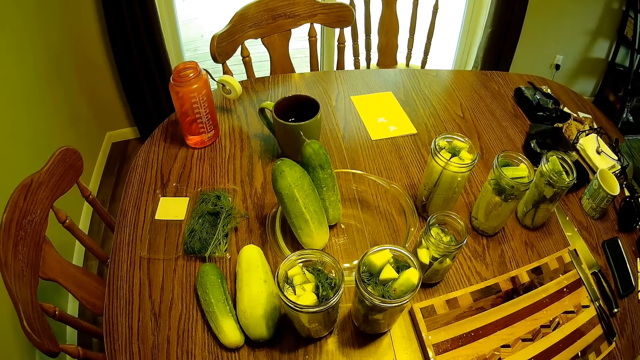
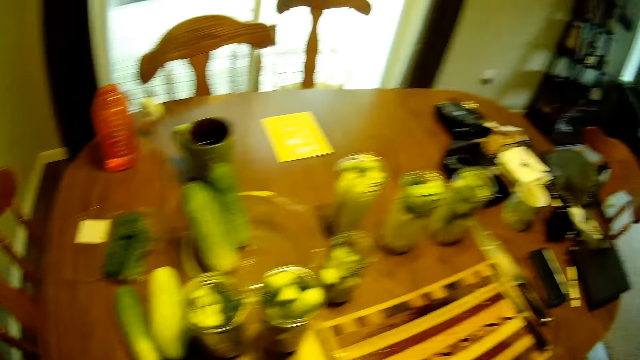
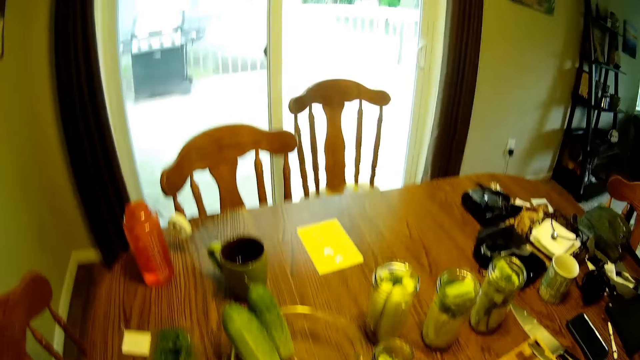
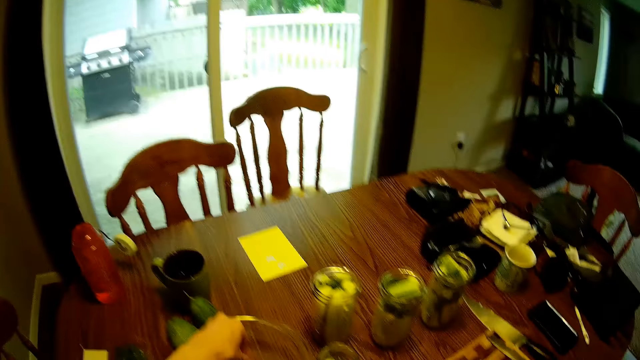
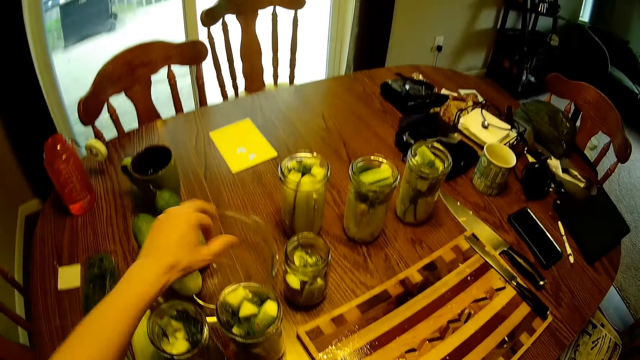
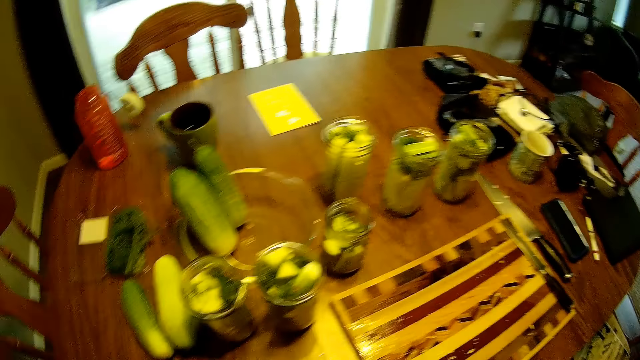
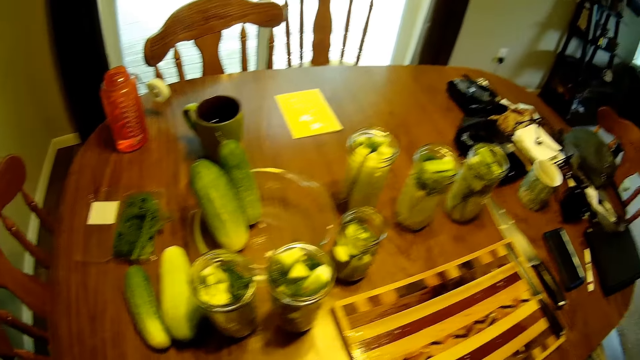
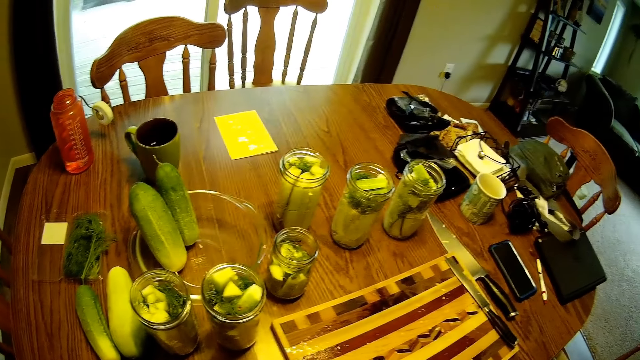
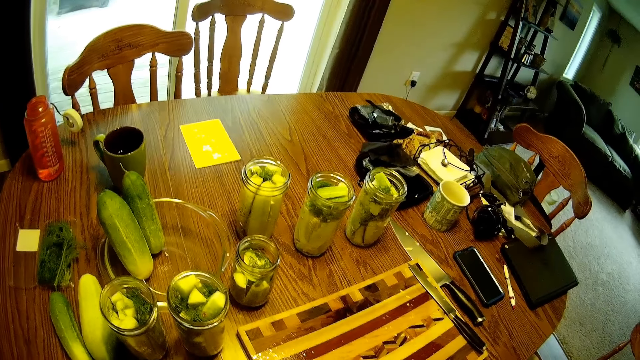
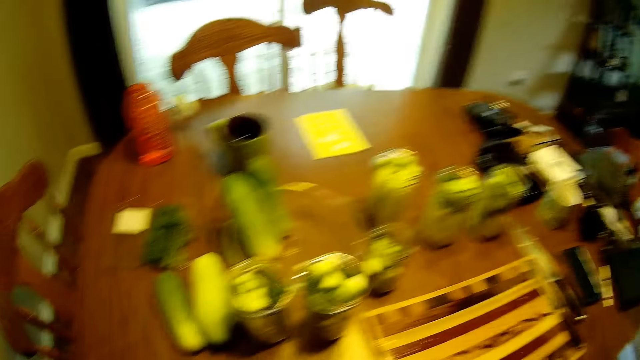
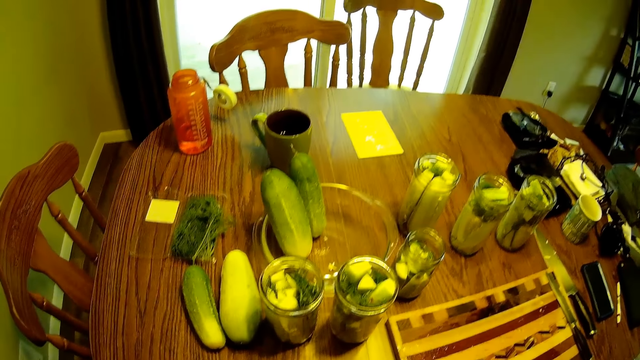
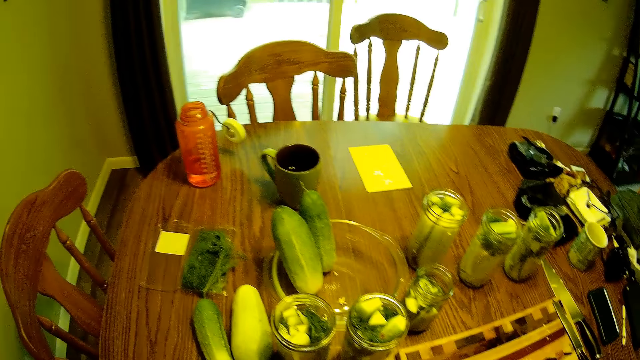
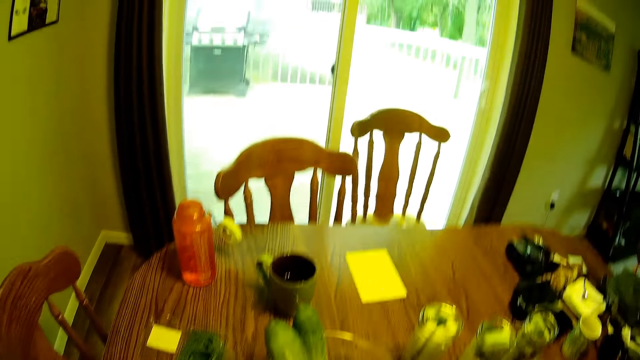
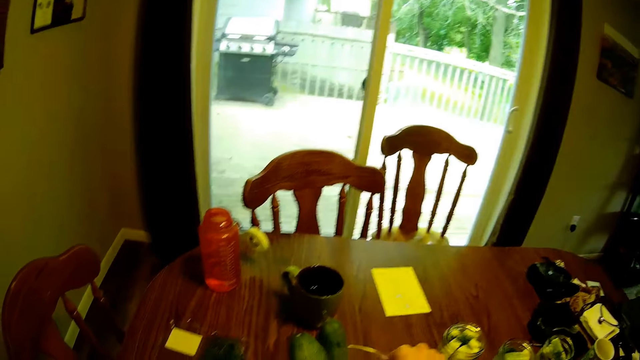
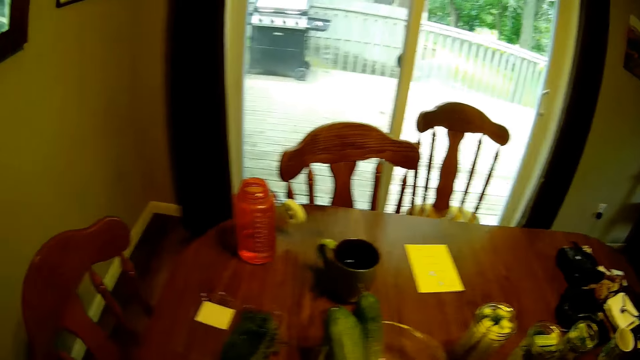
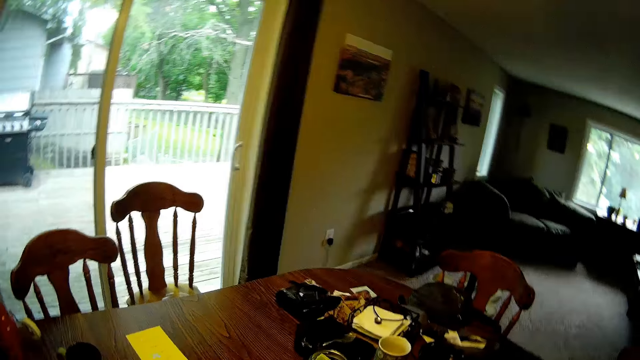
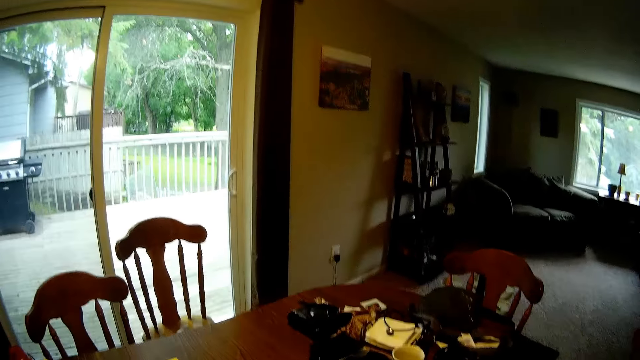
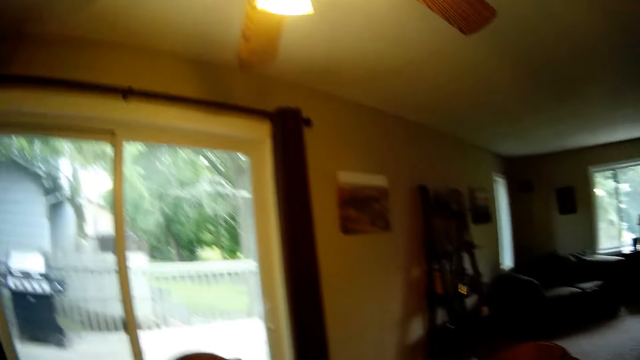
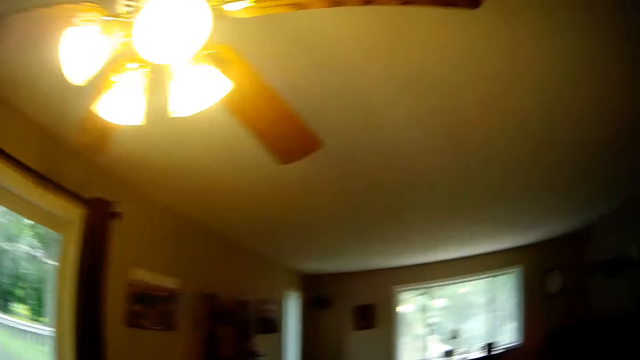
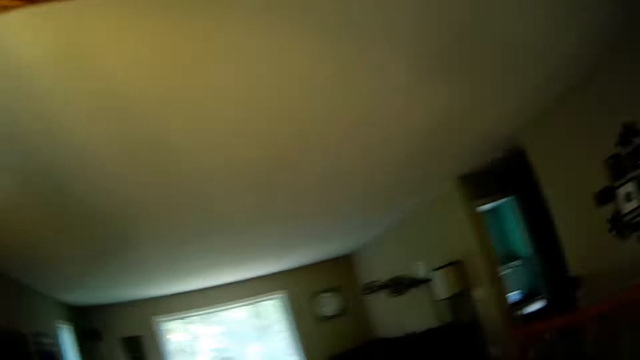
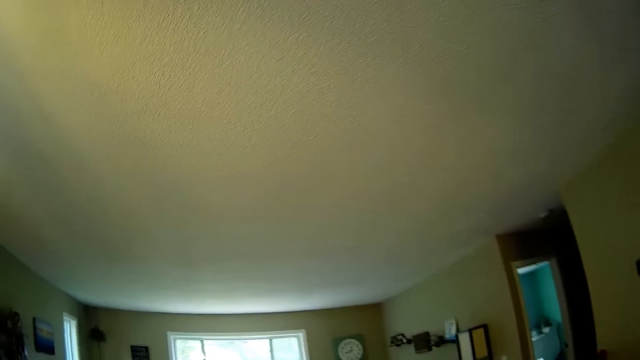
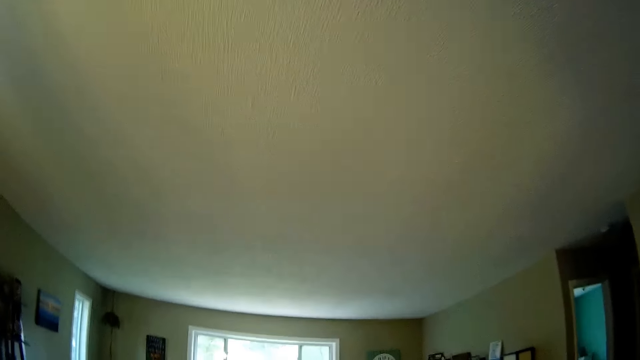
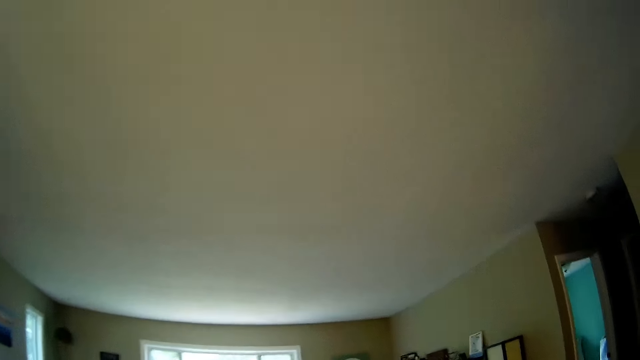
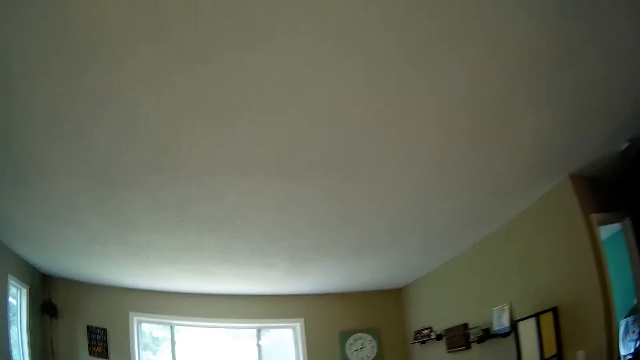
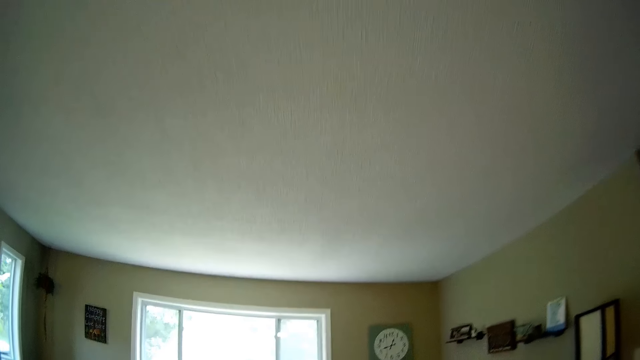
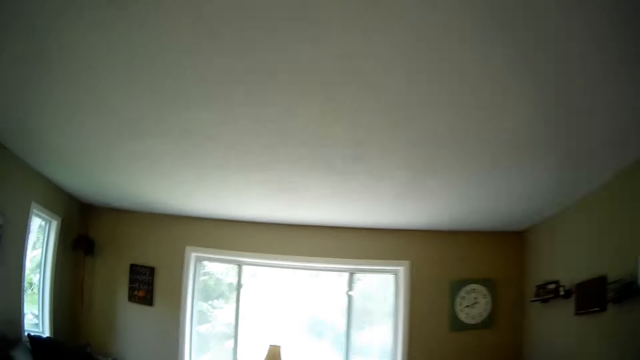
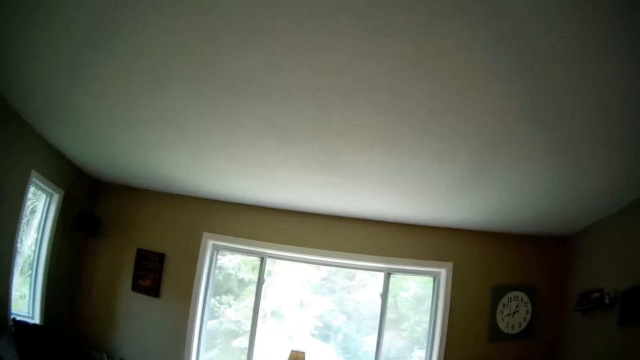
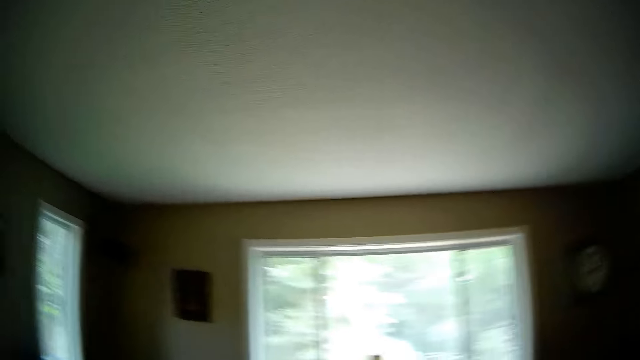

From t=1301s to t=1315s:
The camera wearer drops the fruit in a transparent fruit bowl on the dining table. They place something in the bowl. They walk towards a window.

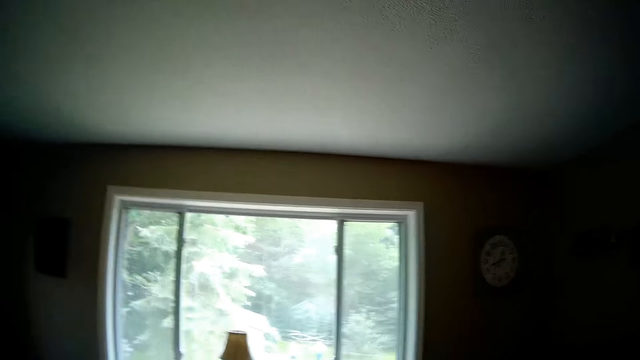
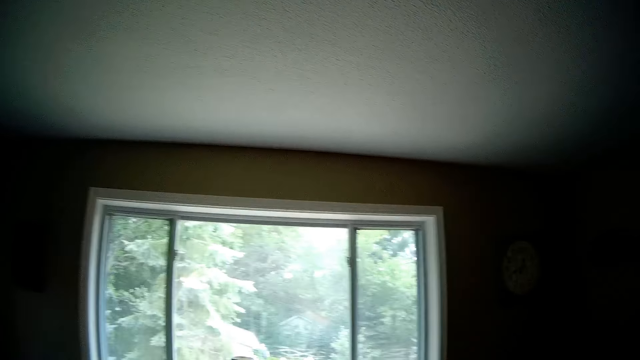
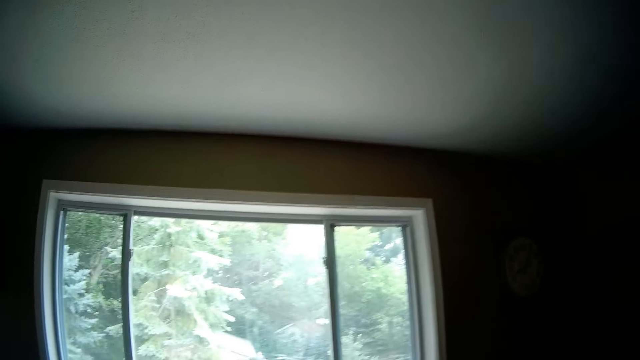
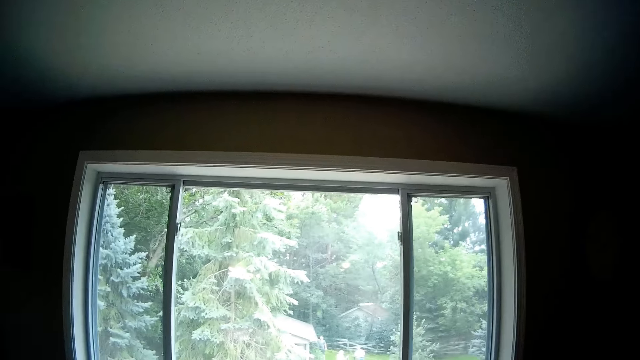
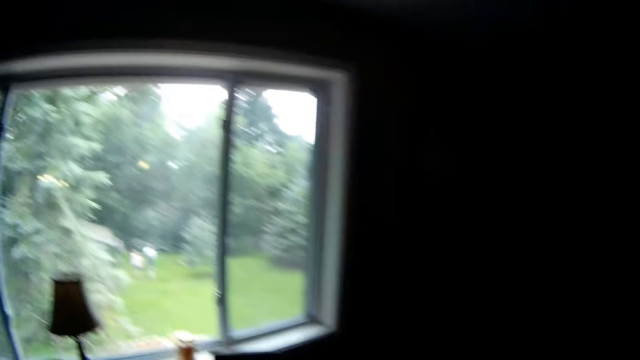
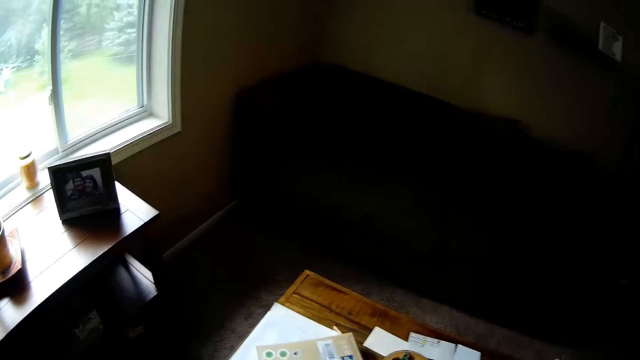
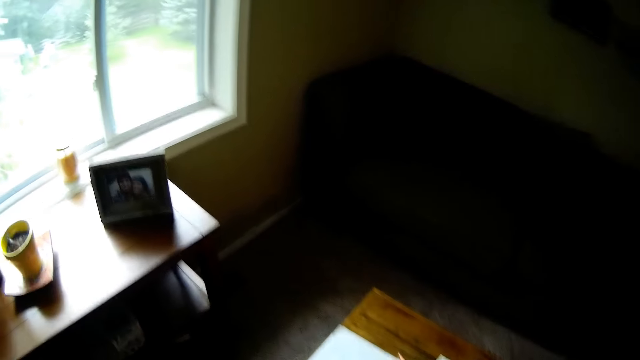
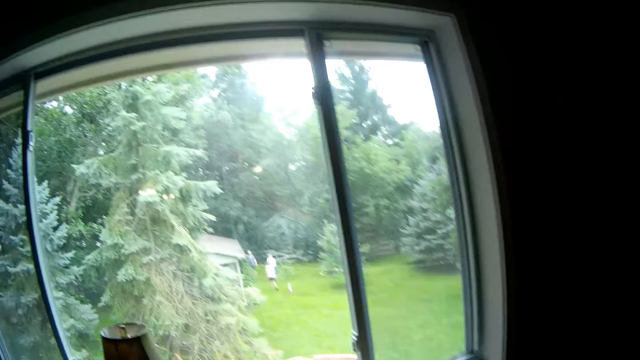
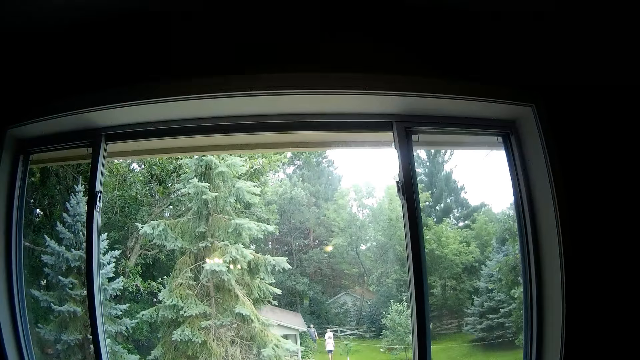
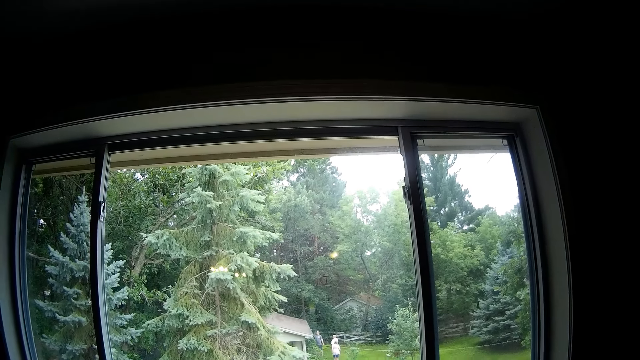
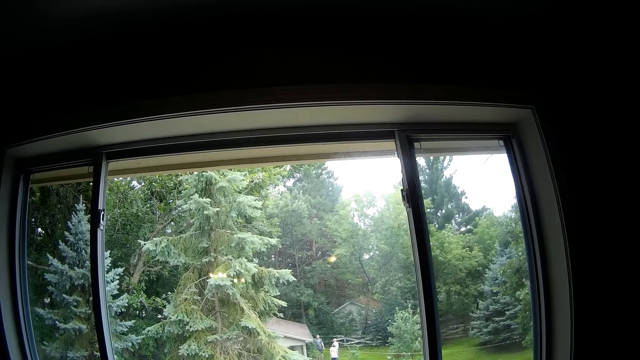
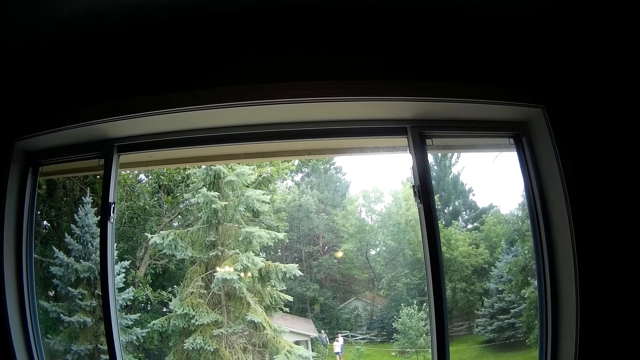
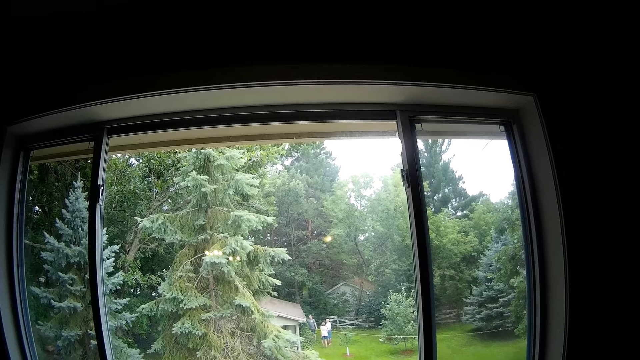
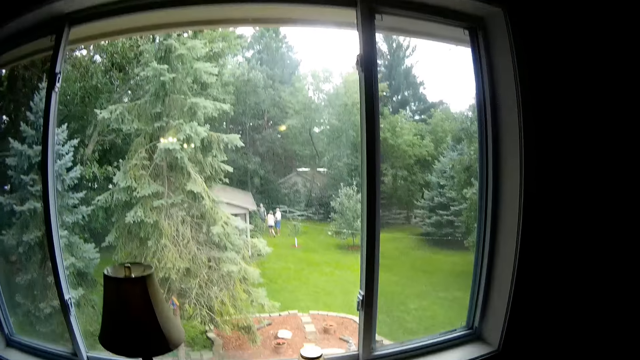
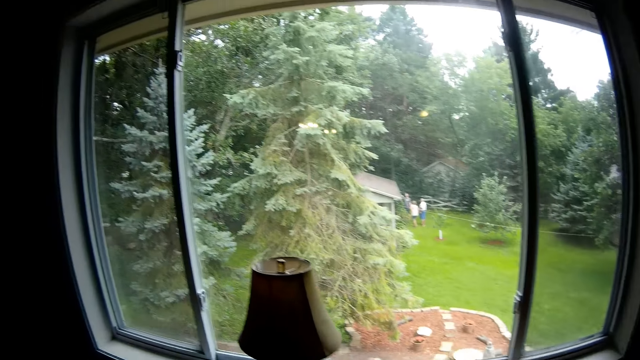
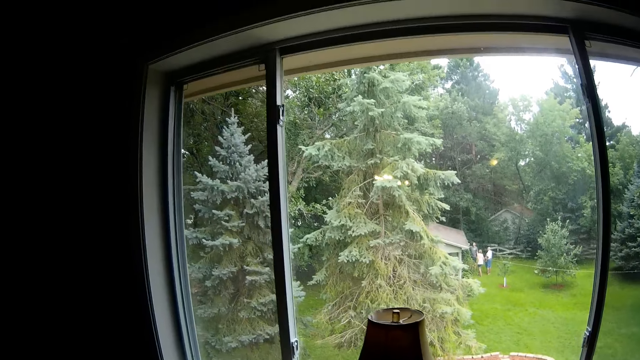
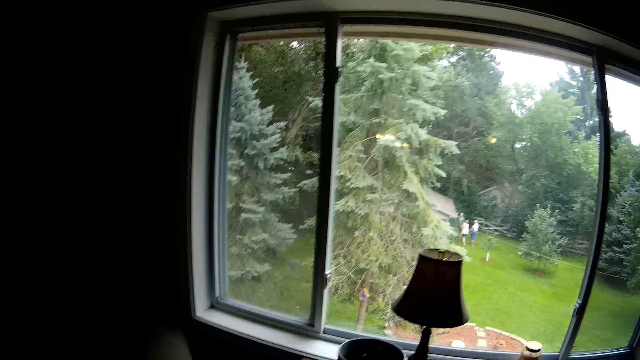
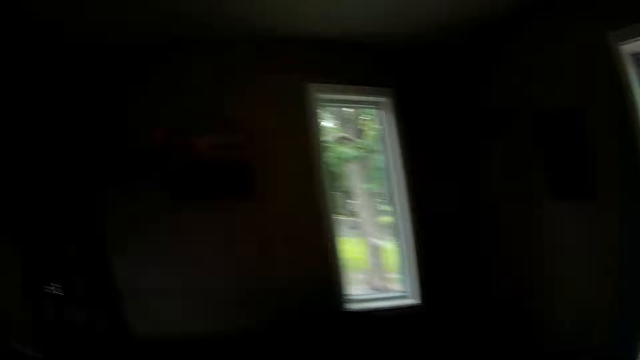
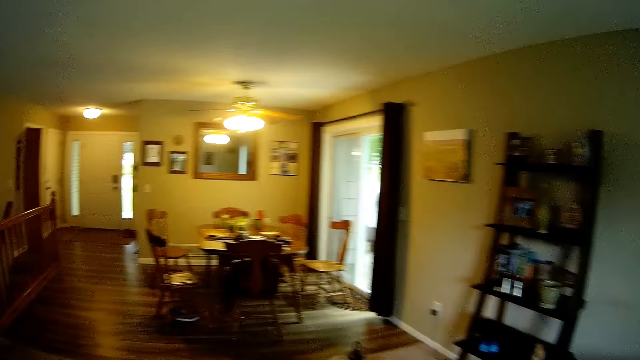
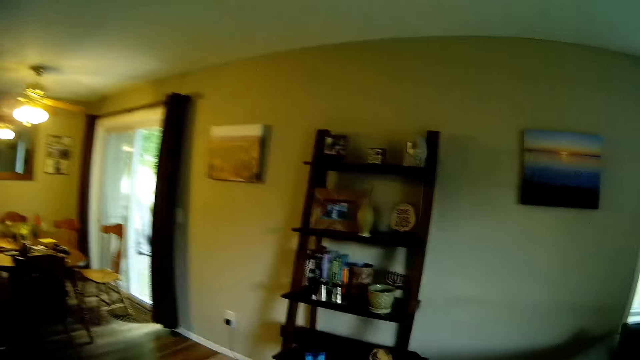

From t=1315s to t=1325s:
The camera wearer looks through the window. They walk towards the dining table.
